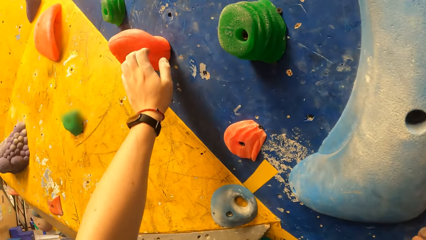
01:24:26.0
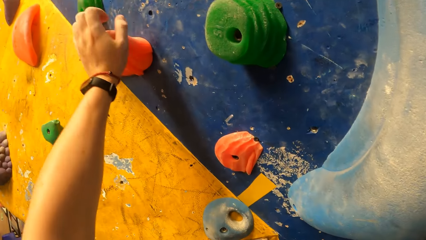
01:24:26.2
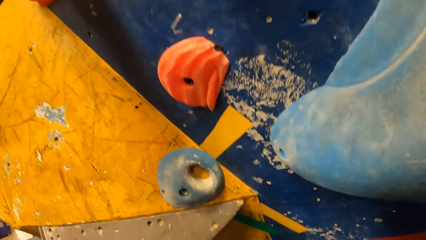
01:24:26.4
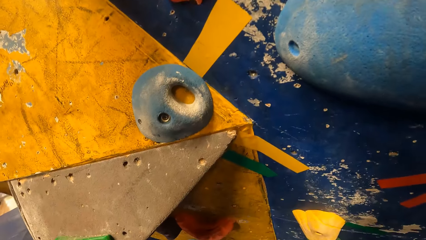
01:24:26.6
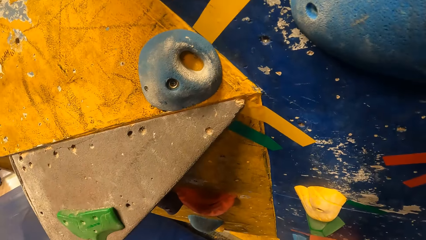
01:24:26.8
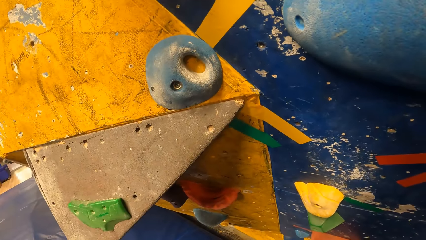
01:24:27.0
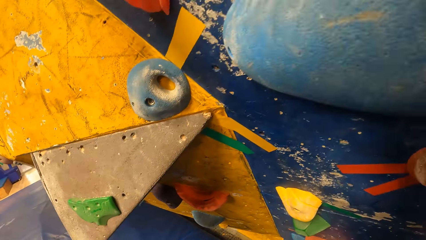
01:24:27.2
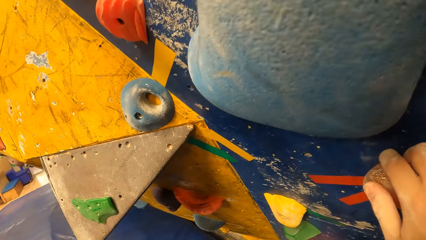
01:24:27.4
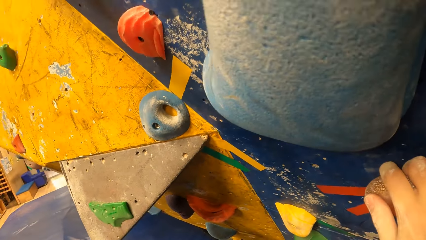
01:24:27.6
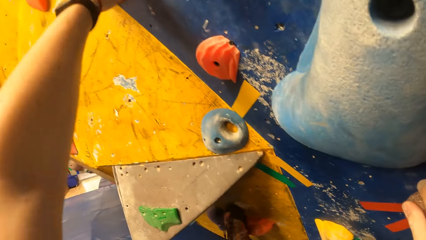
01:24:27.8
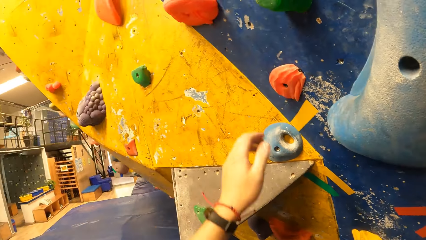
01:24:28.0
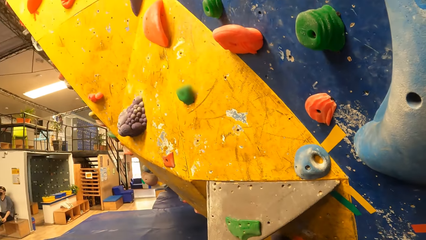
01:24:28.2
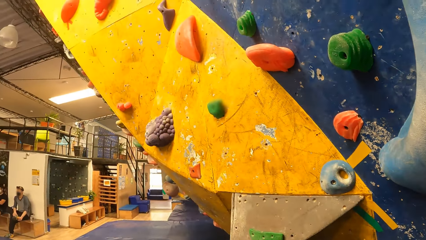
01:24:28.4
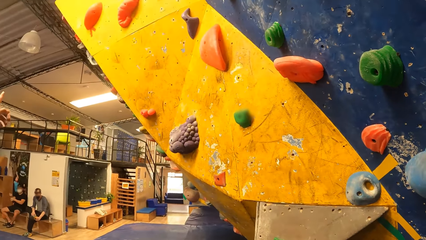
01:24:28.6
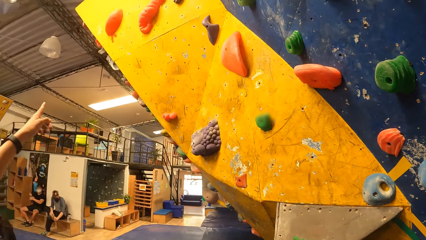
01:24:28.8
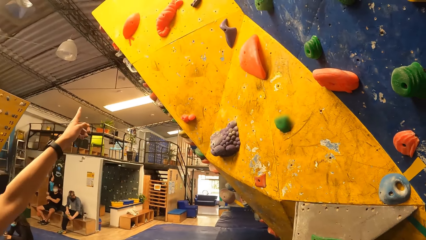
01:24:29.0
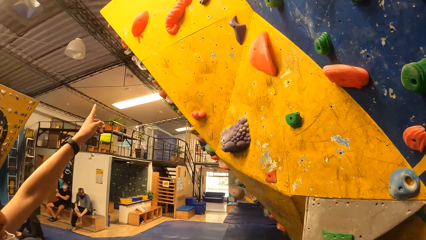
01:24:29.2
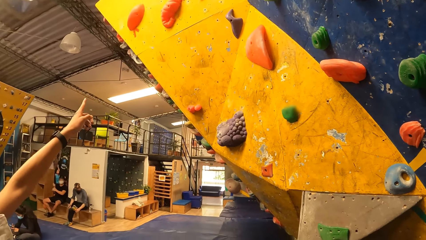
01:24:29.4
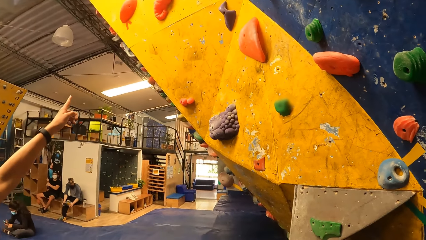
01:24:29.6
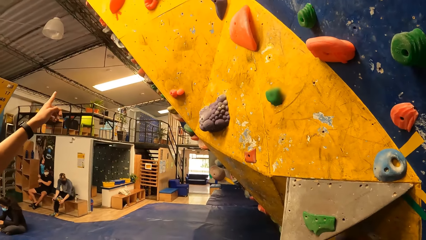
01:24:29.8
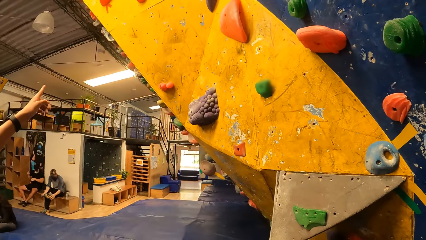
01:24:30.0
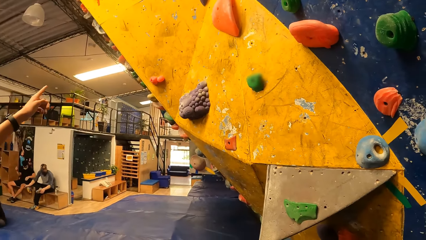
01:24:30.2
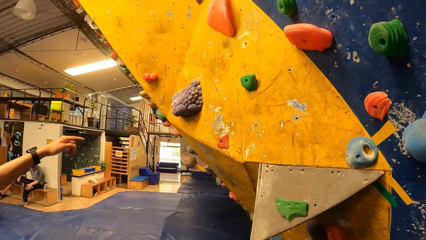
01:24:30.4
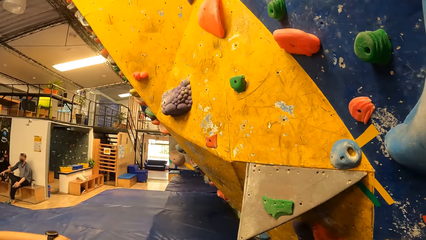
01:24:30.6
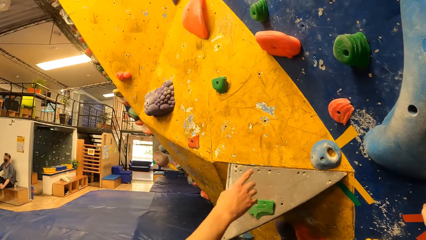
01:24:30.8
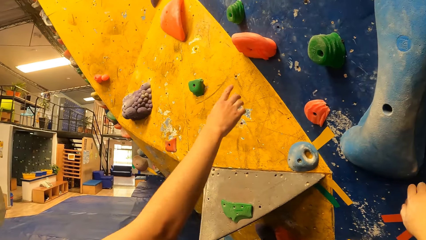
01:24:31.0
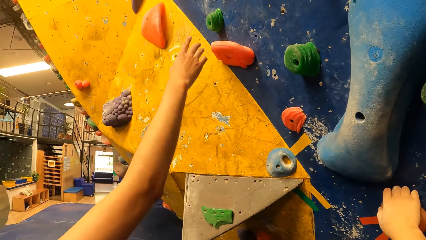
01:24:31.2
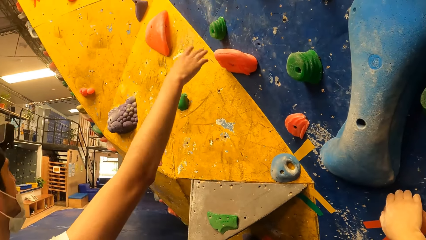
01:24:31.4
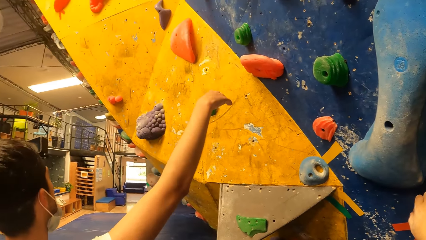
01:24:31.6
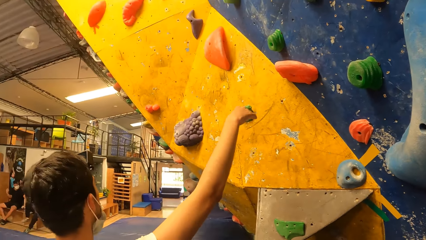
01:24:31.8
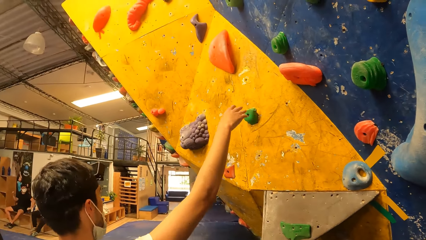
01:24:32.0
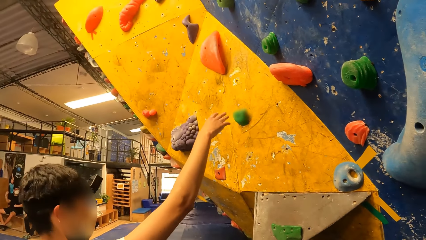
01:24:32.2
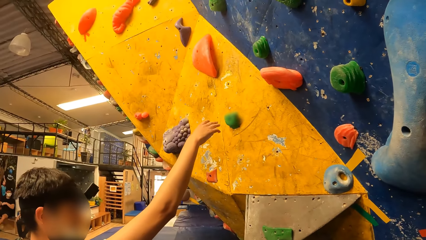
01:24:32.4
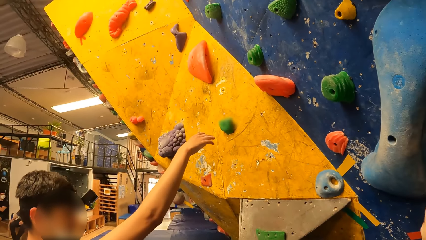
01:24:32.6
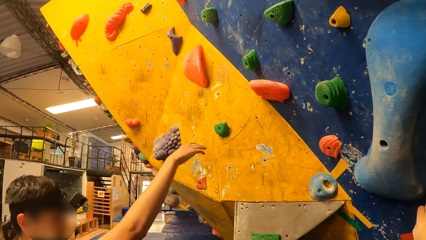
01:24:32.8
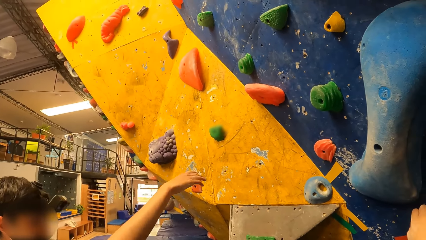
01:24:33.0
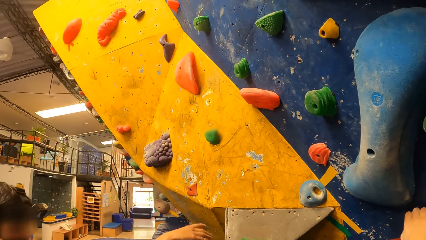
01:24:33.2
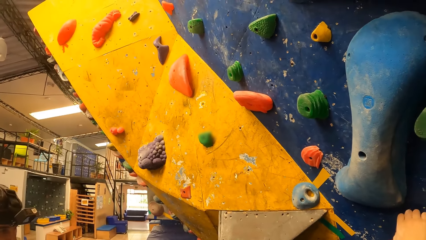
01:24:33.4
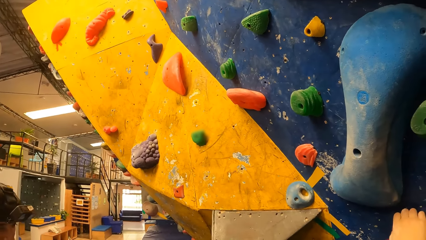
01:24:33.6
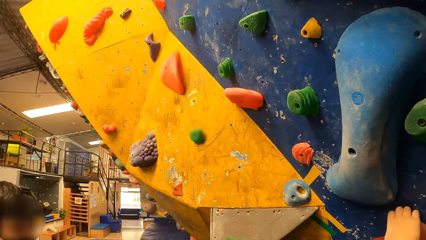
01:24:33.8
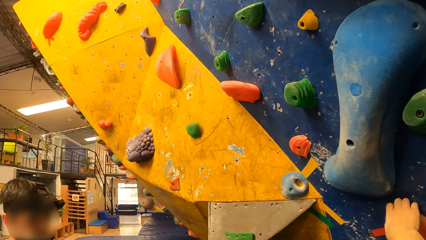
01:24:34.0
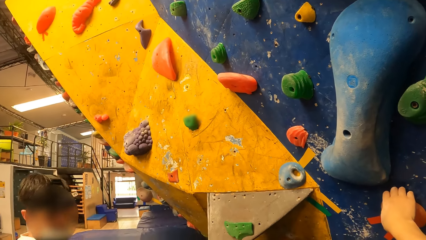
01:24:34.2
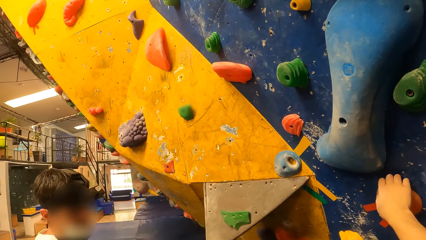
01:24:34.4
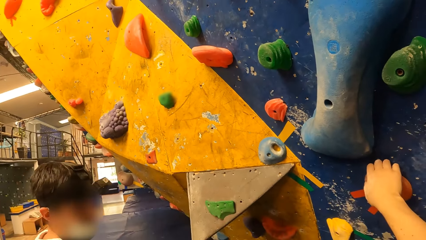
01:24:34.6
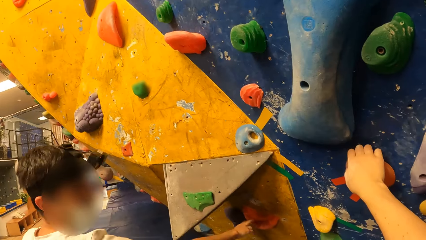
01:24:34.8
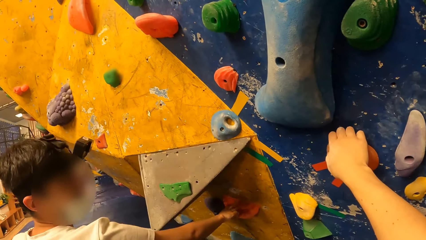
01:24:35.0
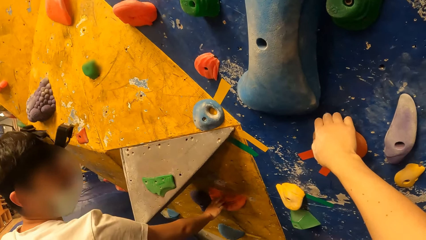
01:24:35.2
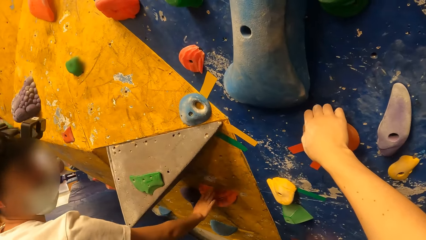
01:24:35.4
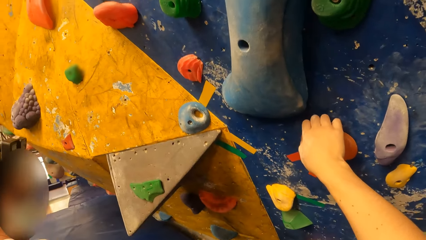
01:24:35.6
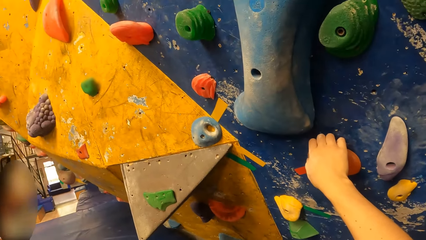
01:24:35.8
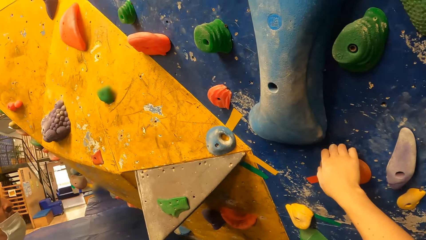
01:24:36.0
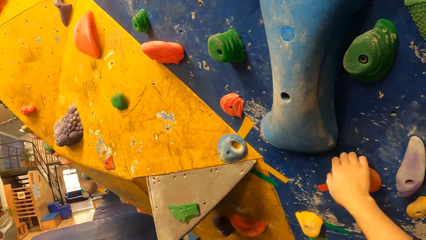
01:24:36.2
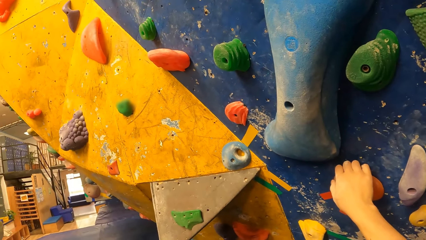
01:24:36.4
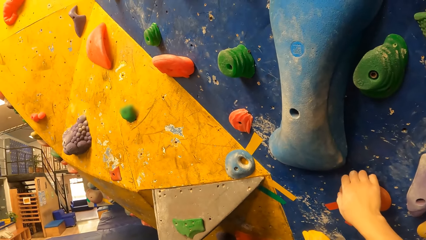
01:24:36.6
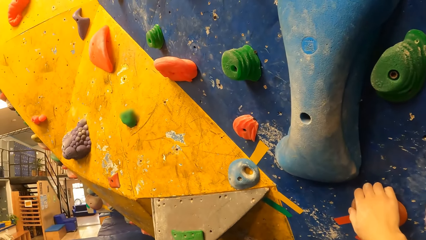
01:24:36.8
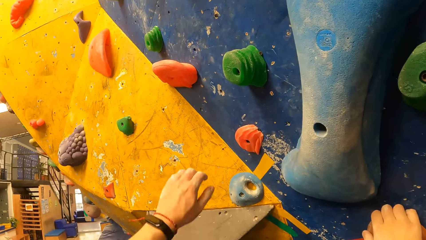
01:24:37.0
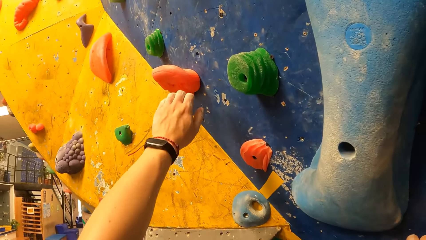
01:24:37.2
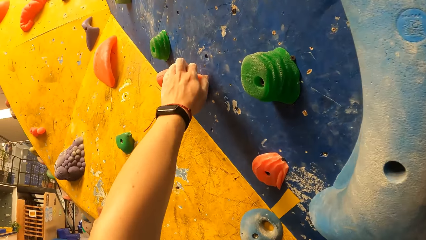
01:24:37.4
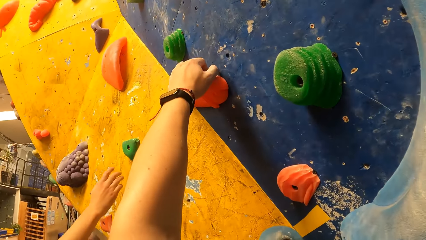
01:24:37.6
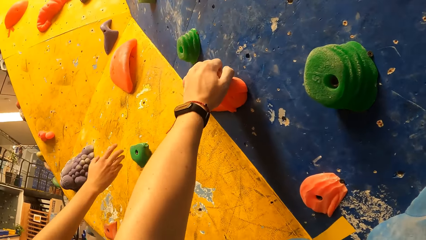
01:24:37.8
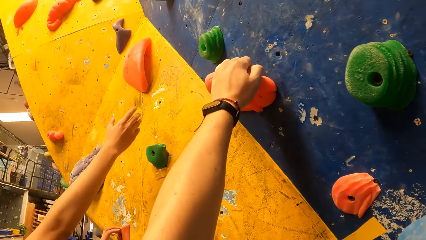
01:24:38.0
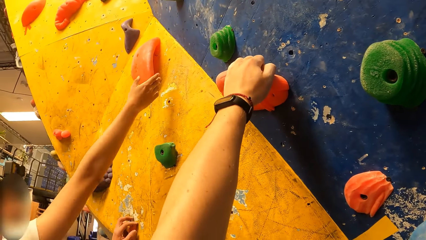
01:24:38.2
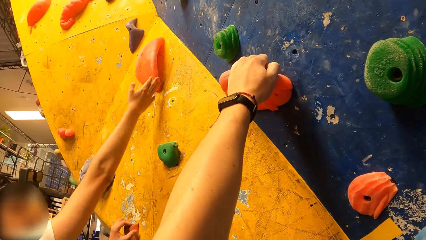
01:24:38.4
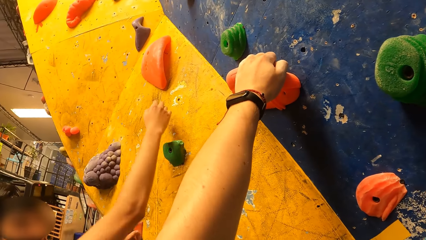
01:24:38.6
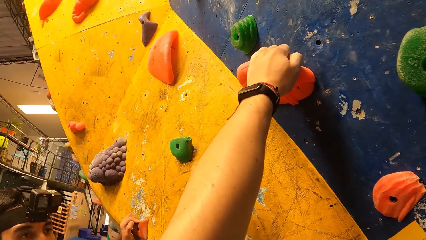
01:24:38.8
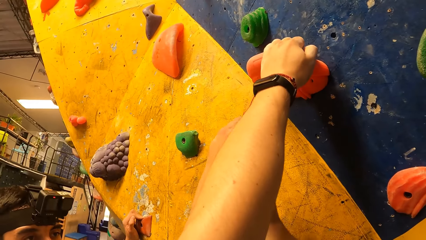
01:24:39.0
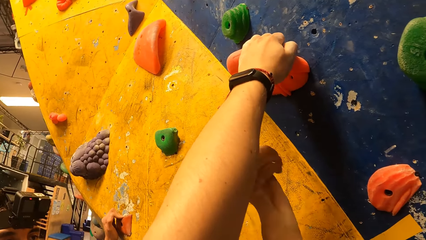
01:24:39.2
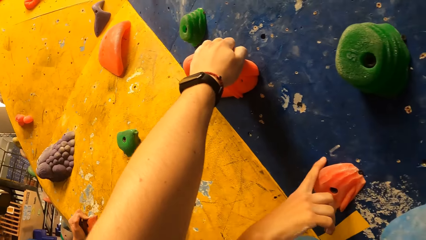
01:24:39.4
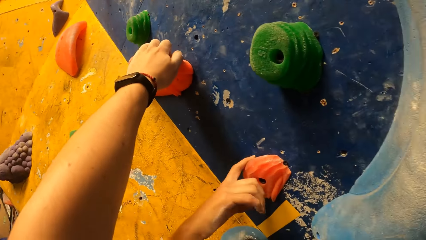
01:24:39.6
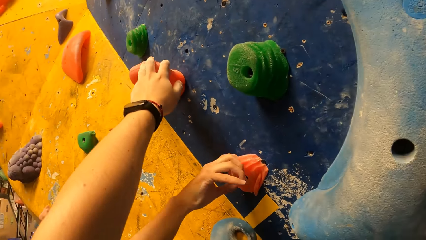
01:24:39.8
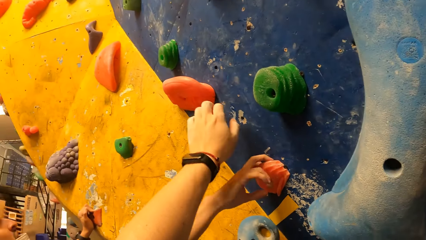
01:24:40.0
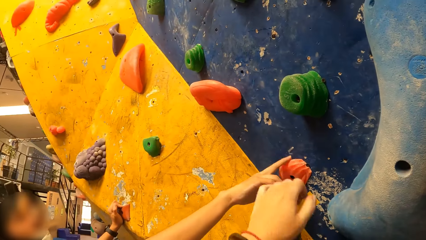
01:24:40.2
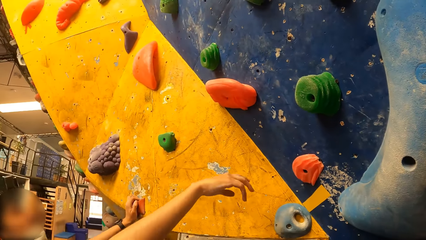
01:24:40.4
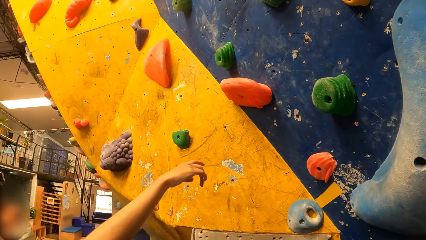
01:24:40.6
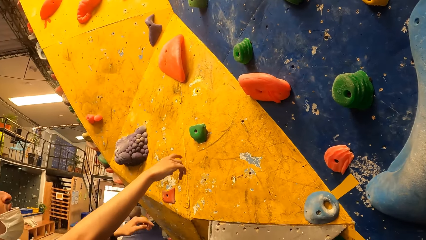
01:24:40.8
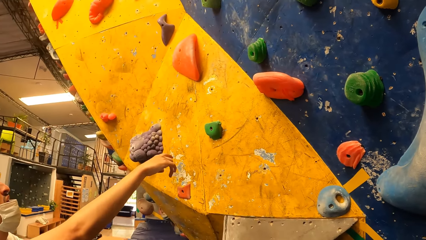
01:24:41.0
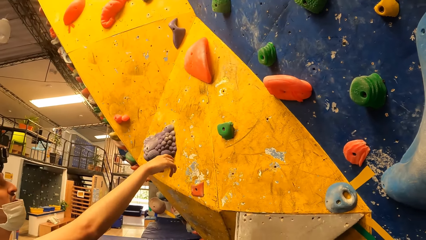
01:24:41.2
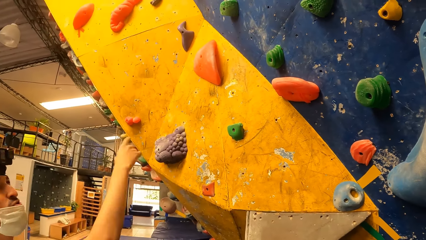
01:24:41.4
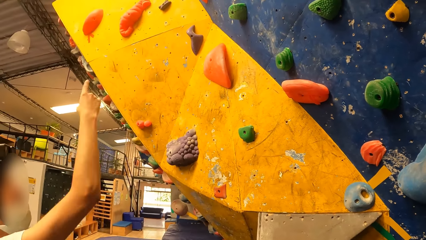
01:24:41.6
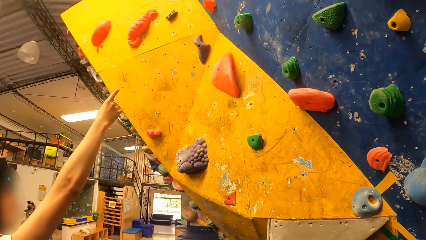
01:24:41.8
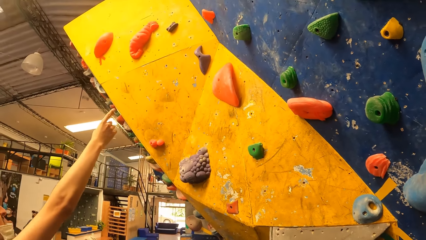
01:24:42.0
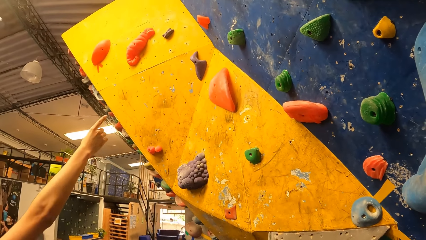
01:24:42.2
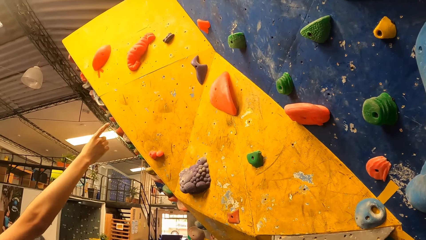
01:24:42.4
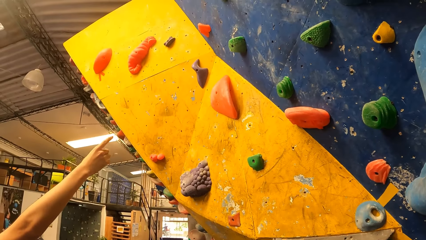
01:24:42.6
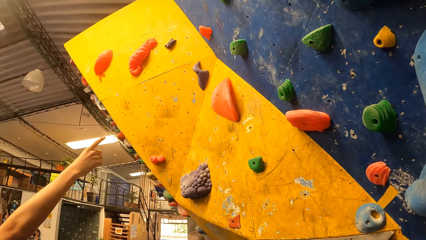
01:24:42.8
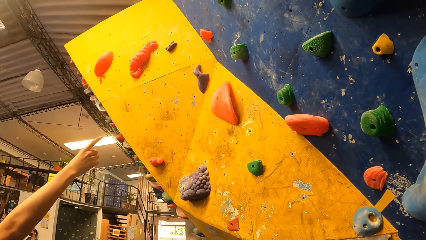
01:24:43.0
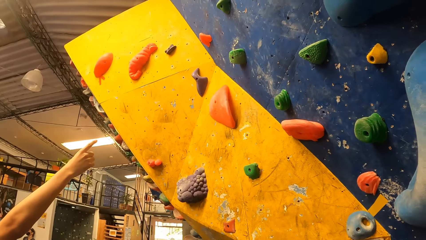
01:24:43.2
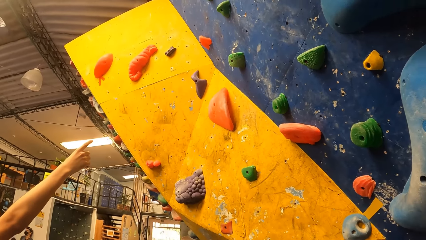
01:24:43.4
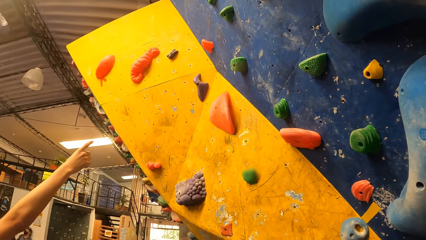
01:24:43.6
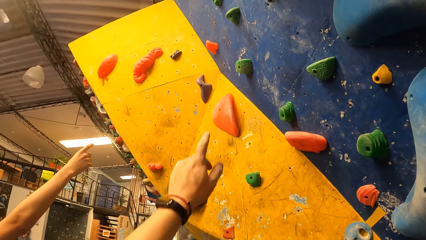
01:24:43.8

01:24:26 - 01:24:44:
The camera wearer lets his left hand off the rock. He stares at the wall. He holds a climbing hold with his left hand. He touches the artificial rock. He removes his left hand from the climbing hold. He stares at the wall.
